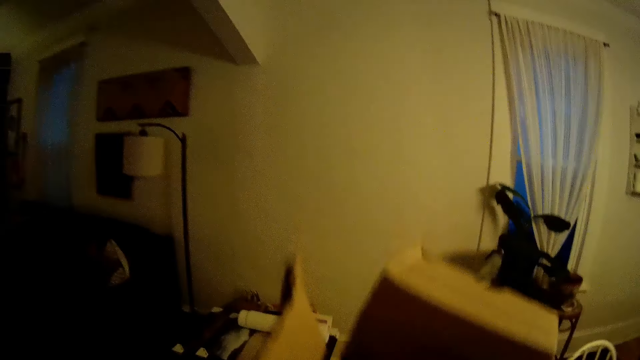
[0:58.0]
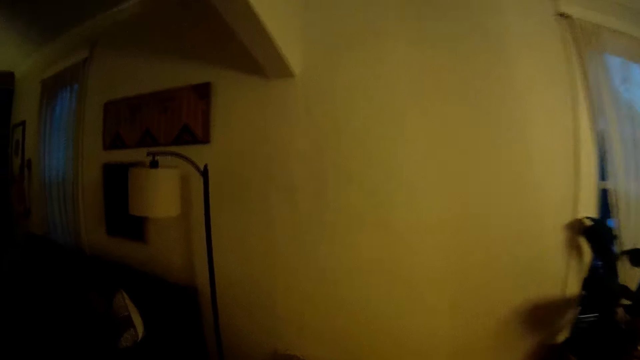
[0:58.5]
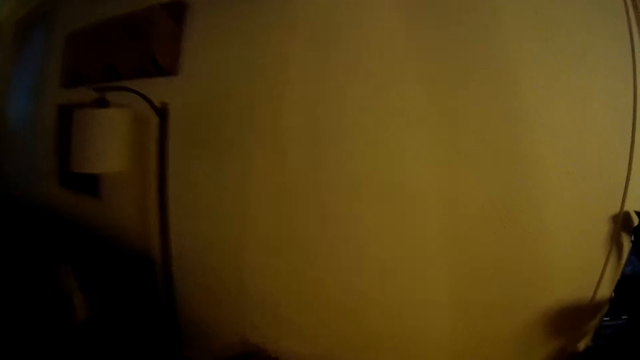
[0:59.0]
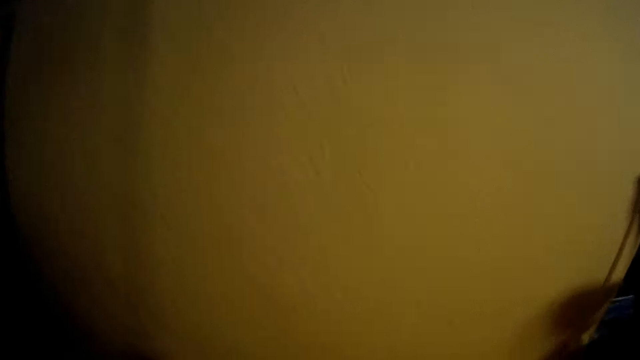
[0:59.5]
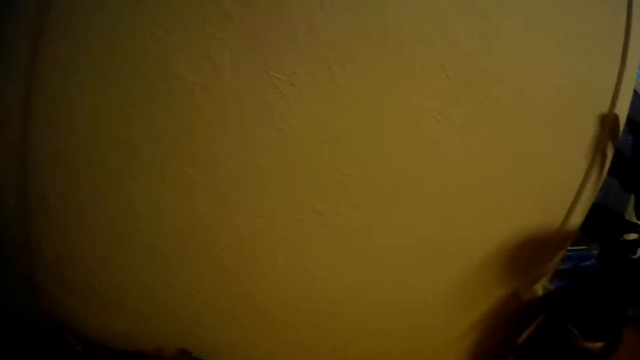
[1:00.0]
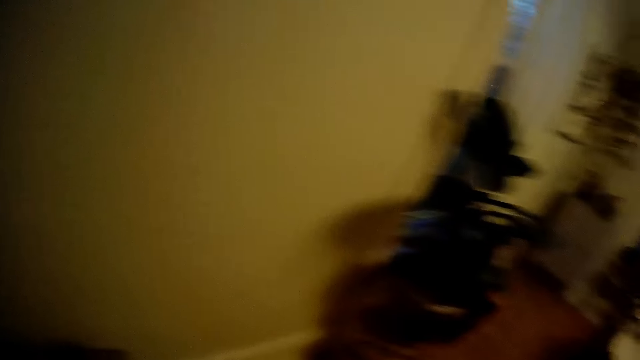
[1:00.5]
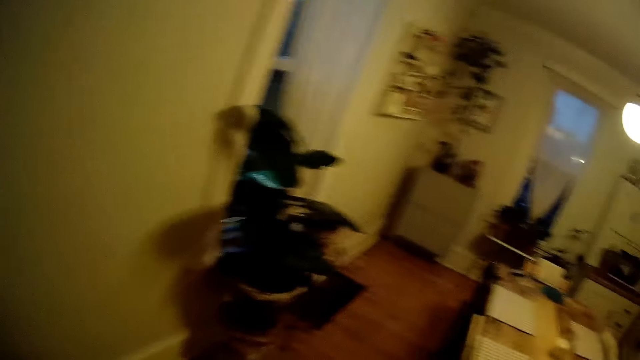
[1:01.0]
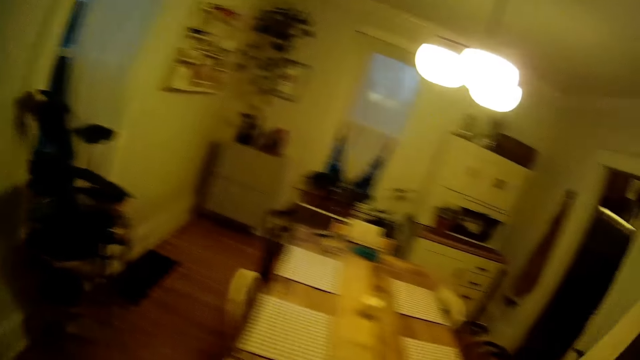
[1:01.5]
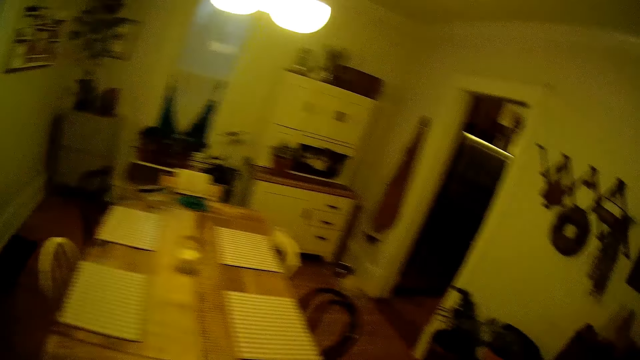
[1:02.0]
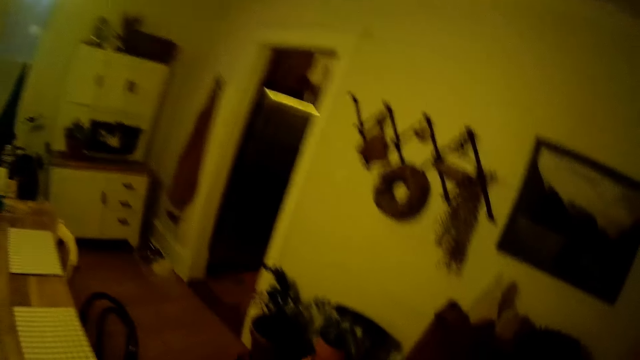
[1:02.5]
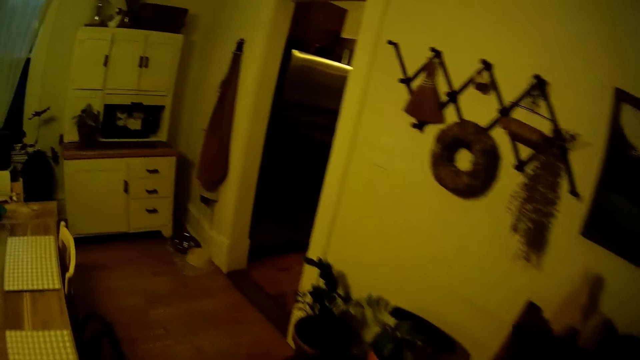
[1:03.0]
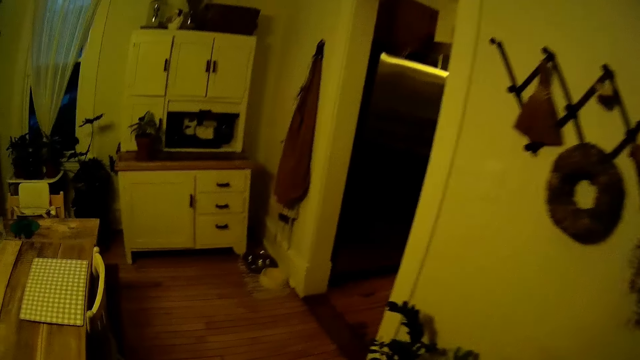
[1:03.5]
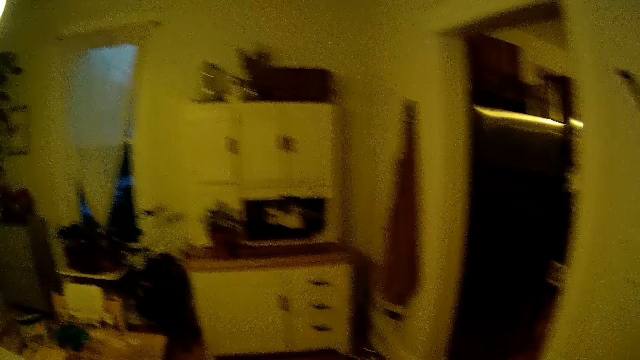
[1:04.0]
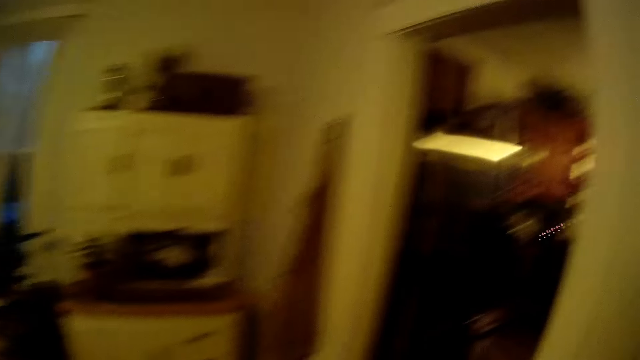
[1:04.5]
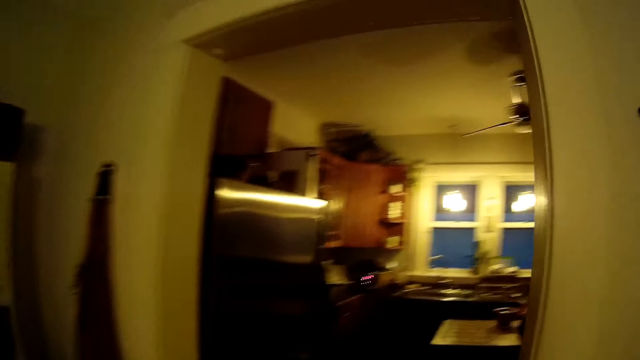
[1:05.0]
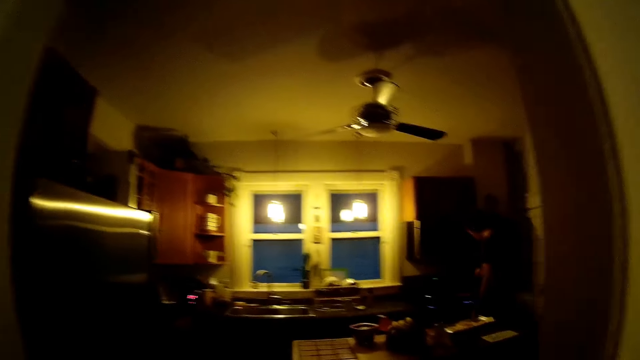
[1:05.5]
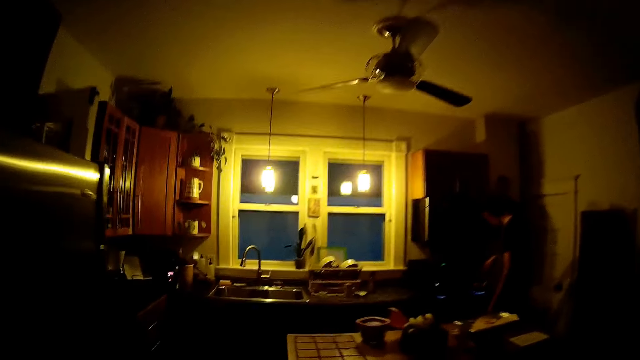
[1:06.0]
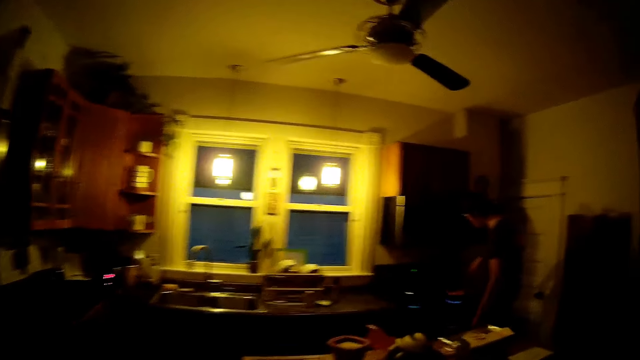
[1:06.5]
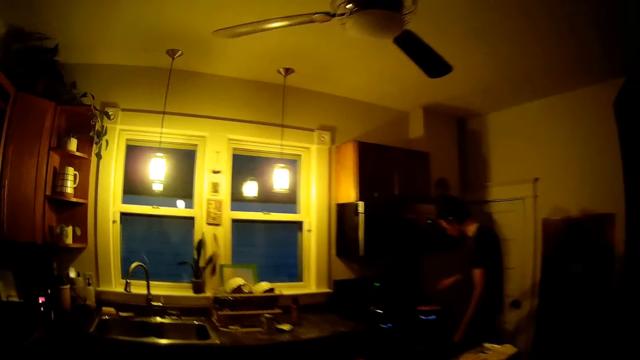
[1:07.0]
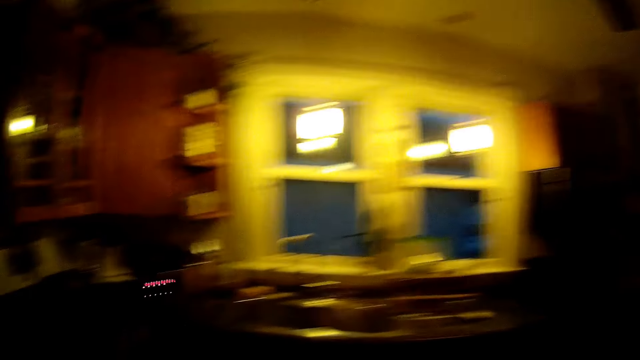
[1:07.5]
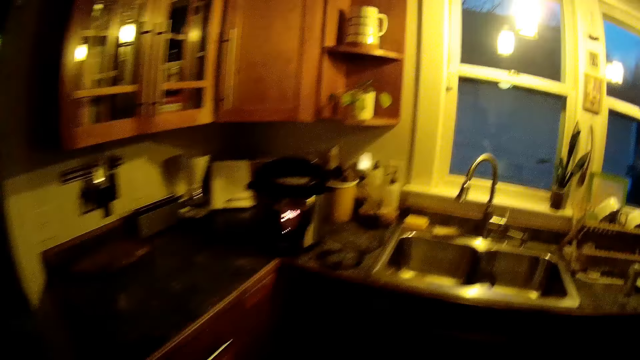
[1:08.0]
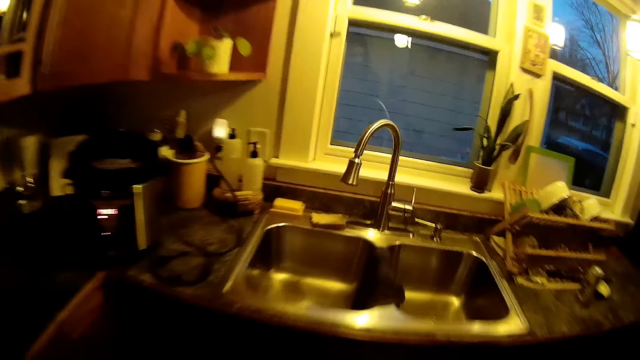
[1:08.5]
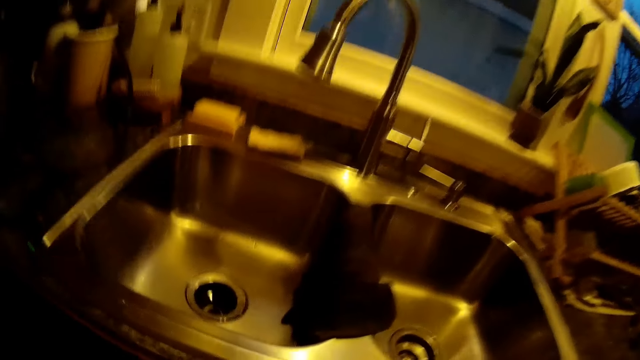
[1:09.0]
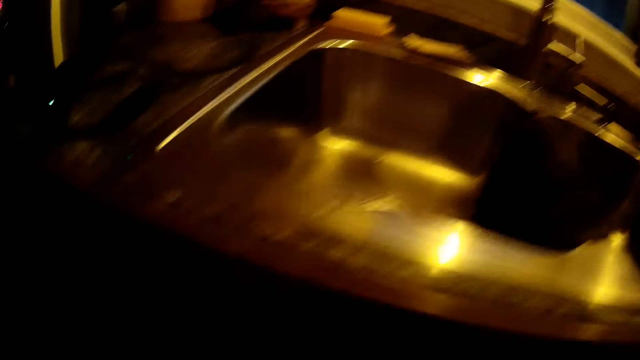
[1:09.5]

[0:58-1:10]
The camera wearer walks. A man steers food in a frying pan on a cooker with a slotted turner in his right hand.

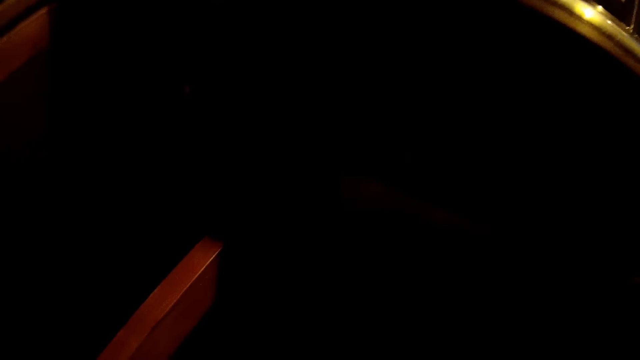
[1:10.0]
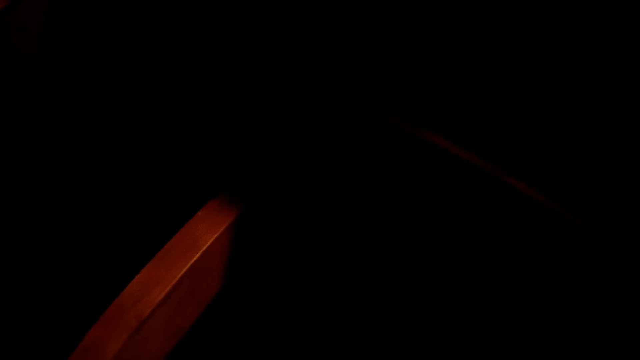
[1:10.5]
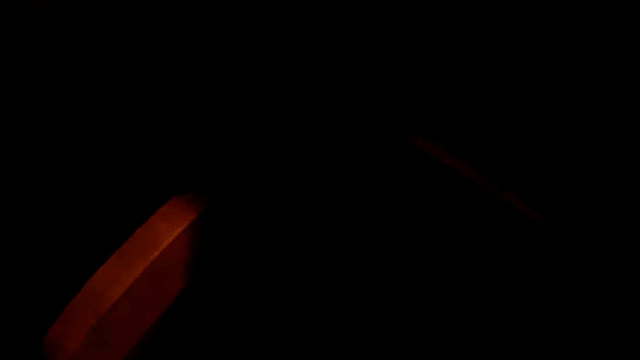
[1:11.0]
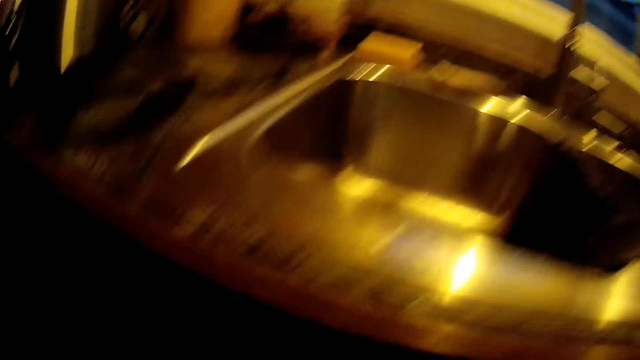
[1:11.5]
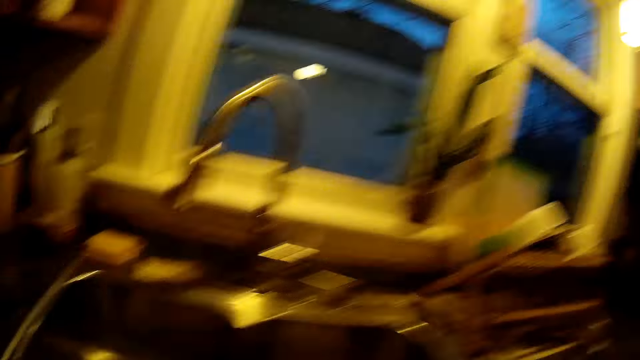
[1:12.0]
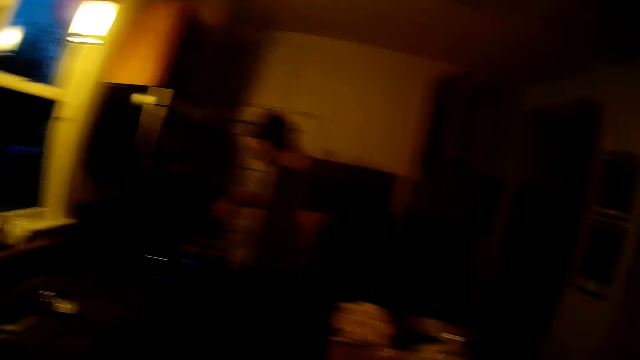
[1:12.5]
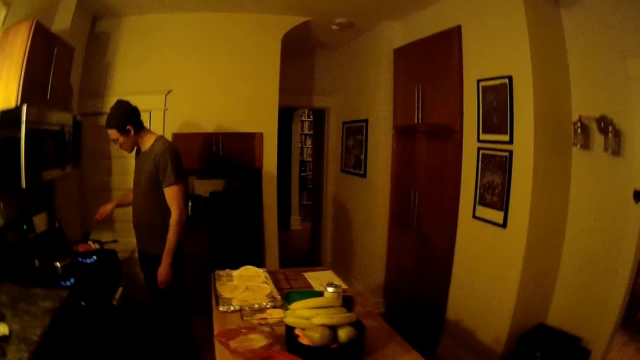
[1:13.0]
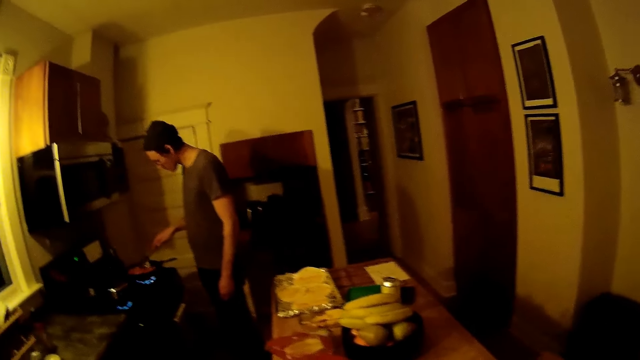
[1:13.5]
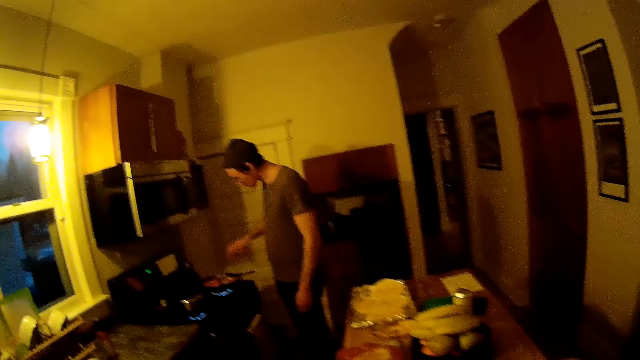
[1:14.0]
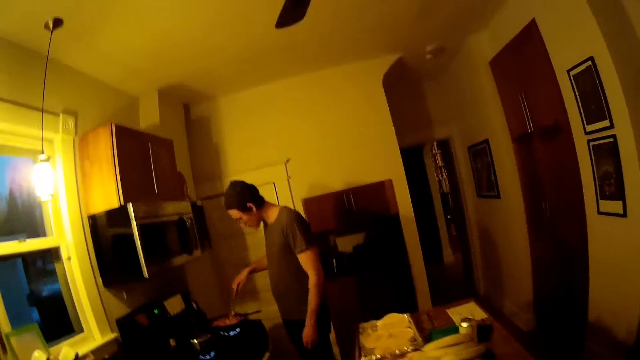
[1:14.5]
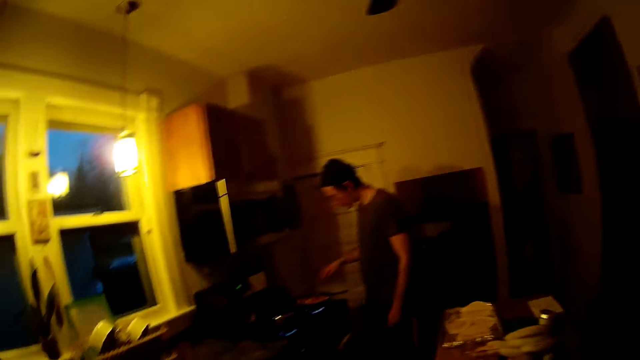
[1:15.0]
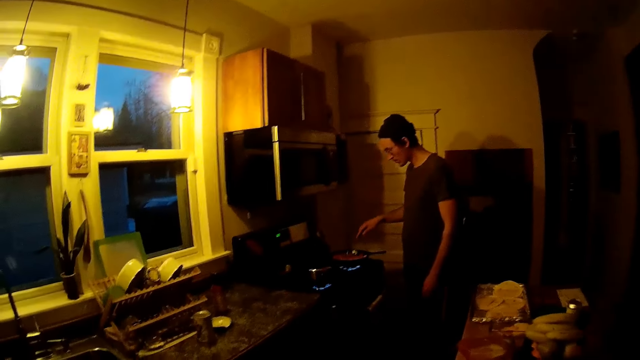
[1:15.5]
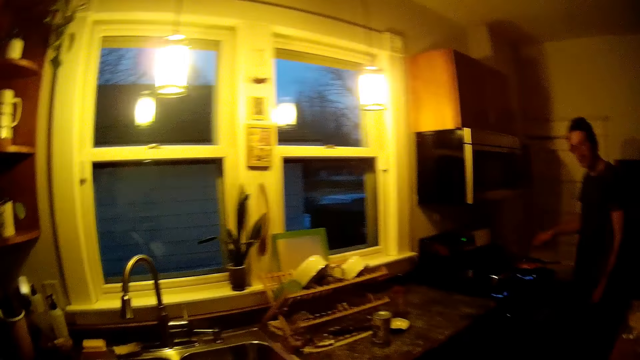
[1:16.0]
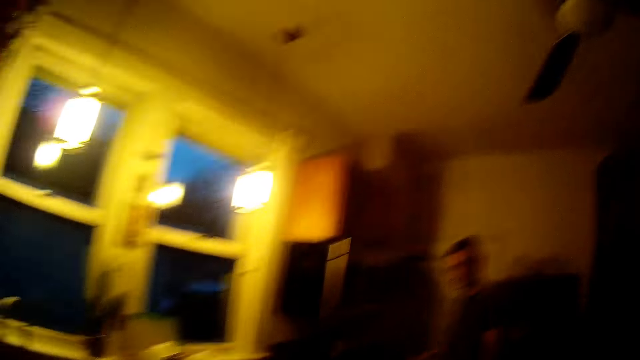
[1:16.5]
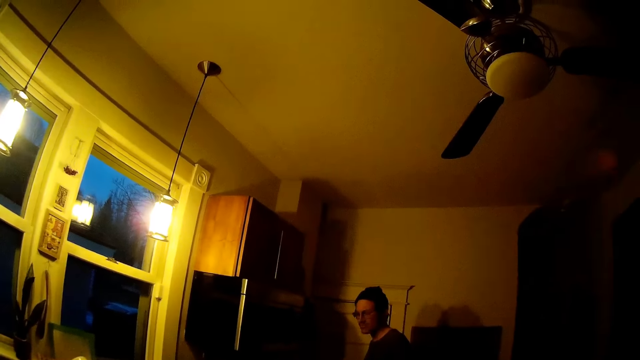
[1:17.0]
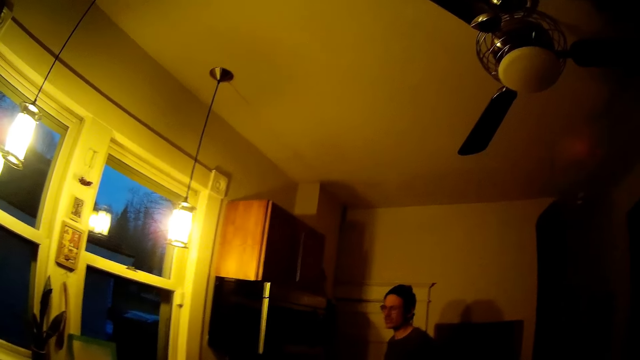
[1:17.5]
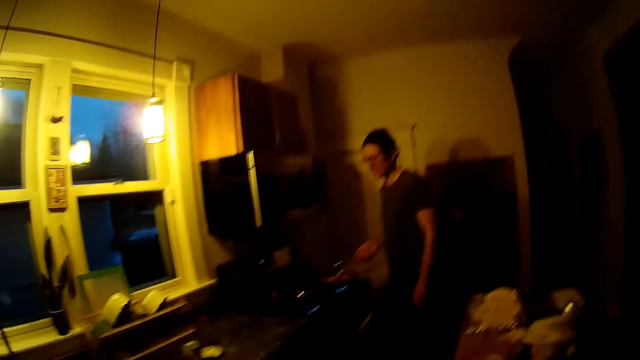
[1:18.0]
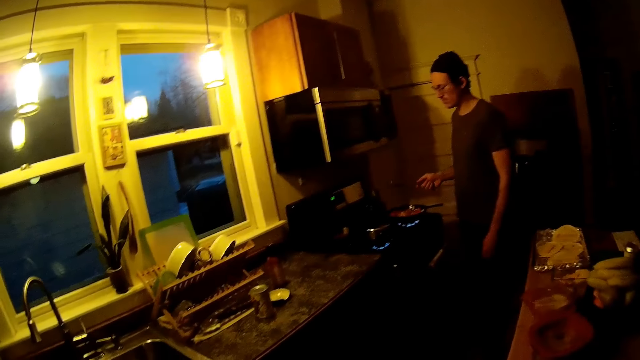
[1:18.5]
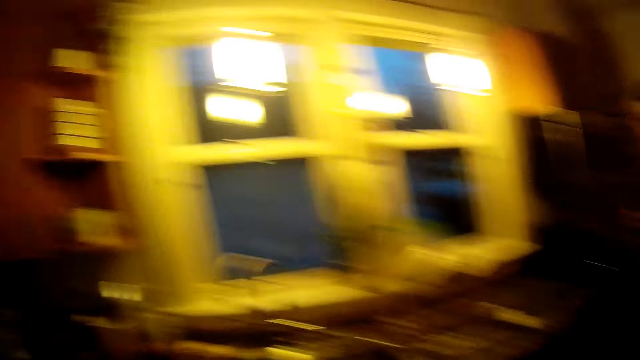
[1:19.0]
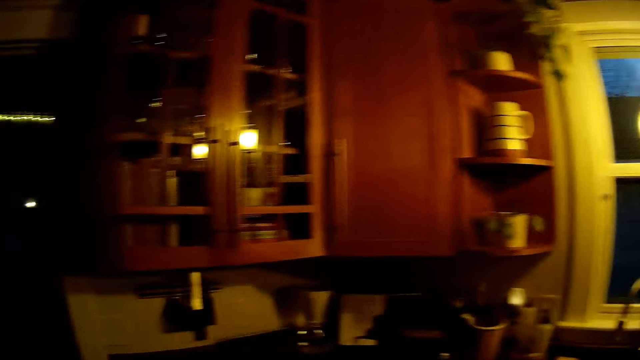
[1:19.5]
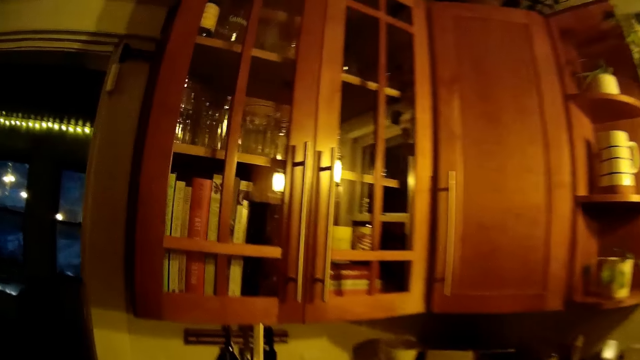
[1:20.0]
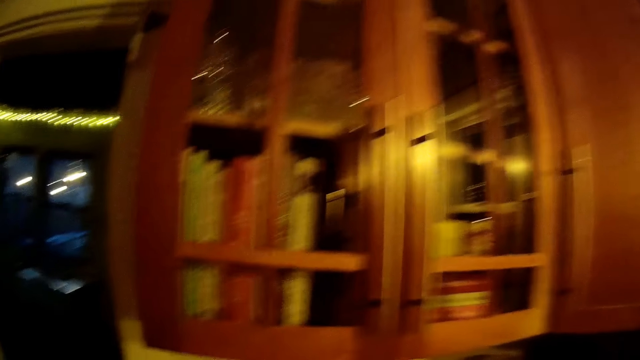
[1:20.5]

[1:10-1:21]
The man steers food in the frying pan on the cooker with the slotted turner in his right hand. The camera wearer interacts with the man. They talk to the man.
